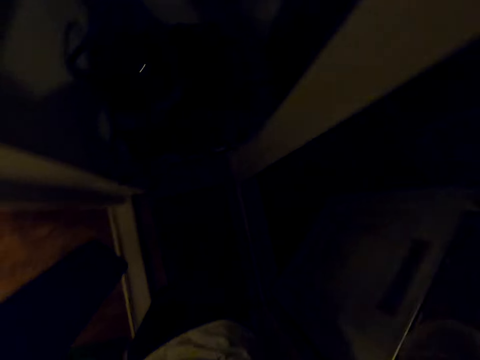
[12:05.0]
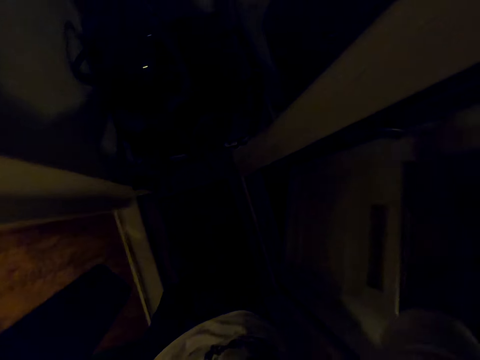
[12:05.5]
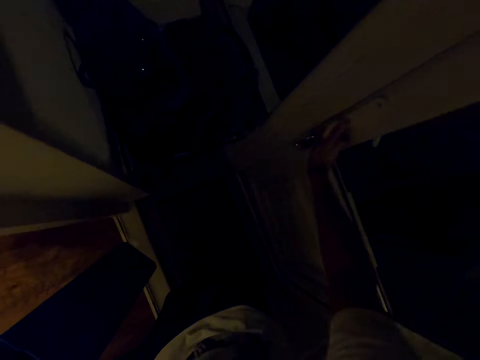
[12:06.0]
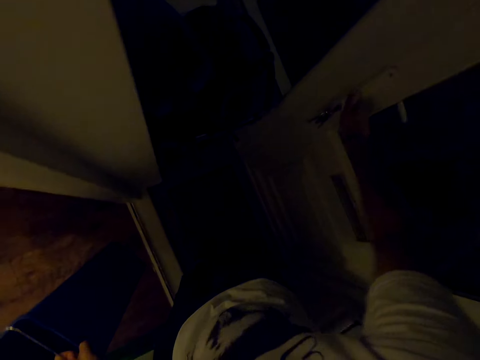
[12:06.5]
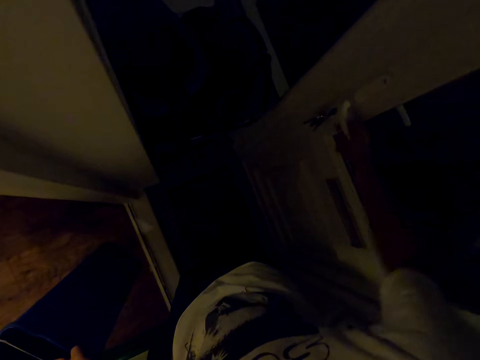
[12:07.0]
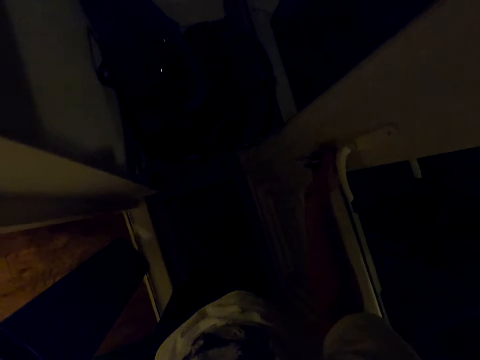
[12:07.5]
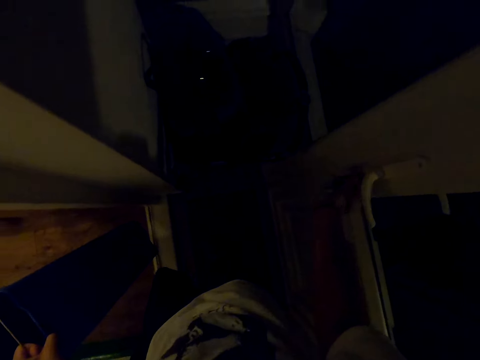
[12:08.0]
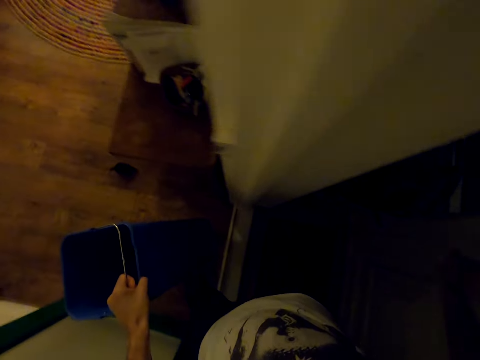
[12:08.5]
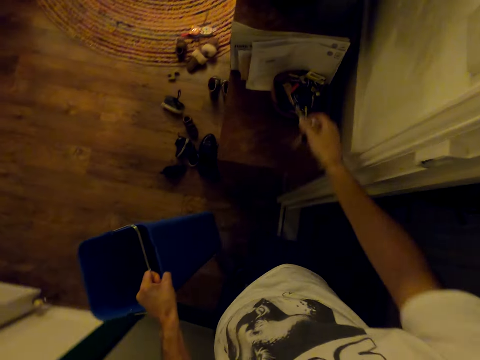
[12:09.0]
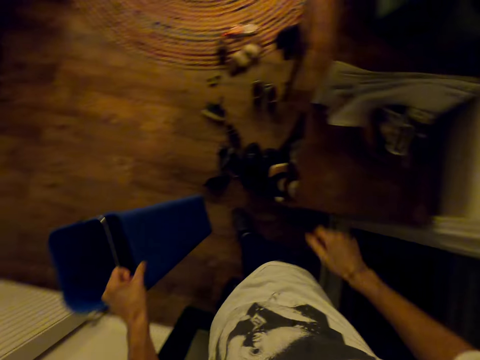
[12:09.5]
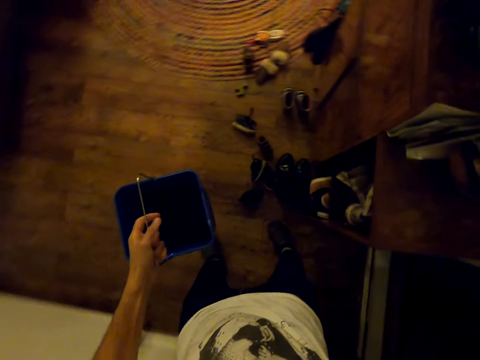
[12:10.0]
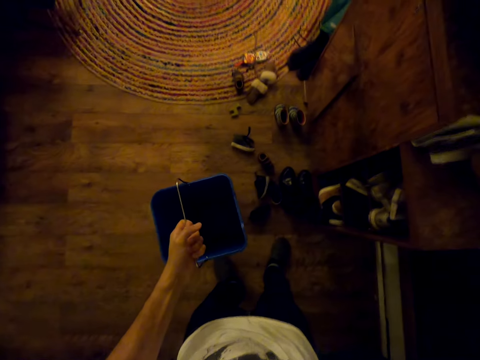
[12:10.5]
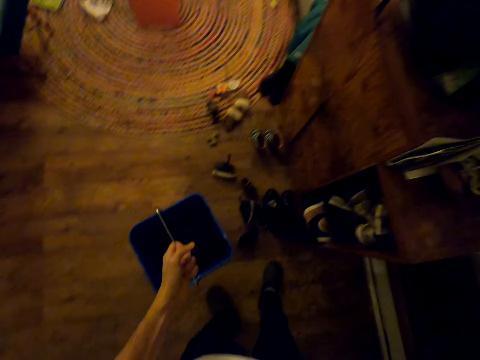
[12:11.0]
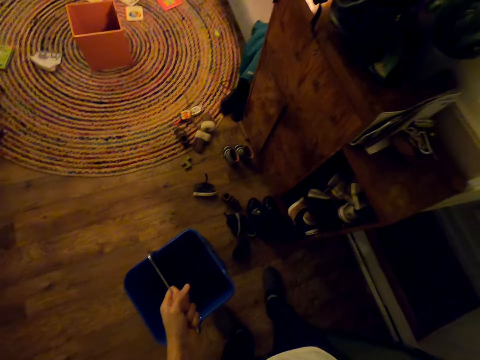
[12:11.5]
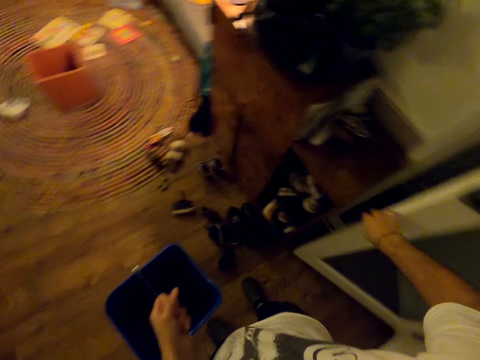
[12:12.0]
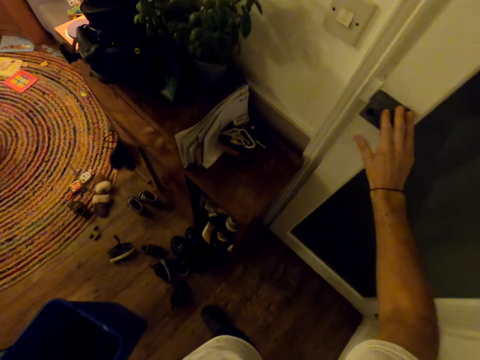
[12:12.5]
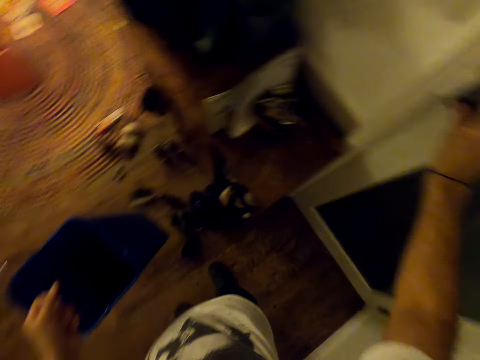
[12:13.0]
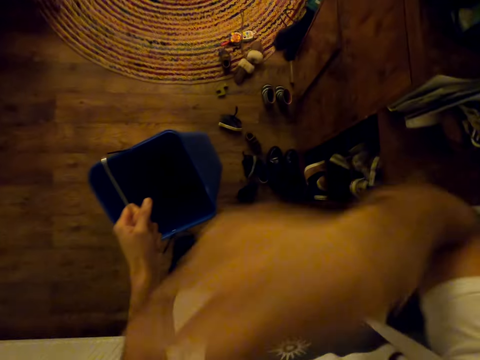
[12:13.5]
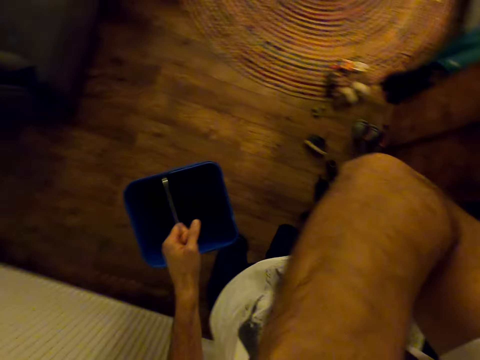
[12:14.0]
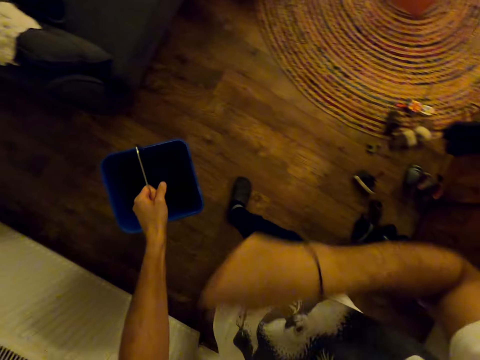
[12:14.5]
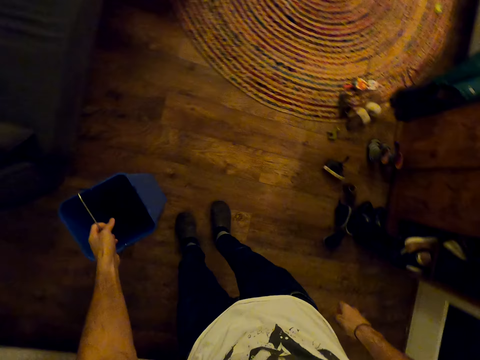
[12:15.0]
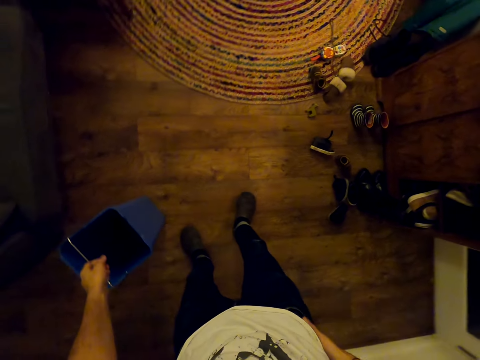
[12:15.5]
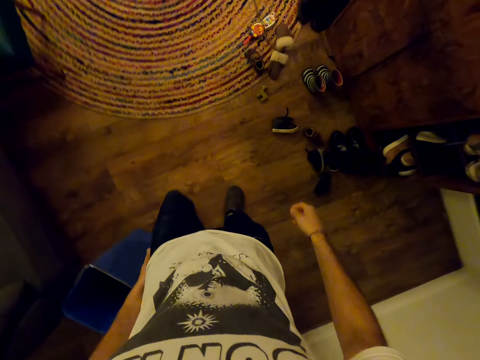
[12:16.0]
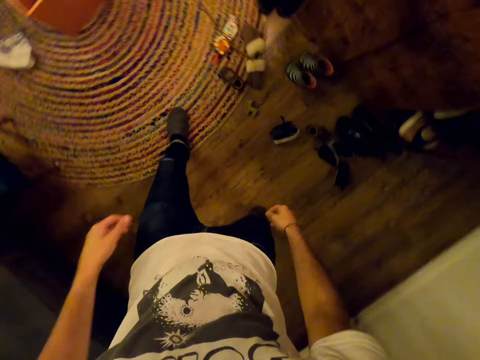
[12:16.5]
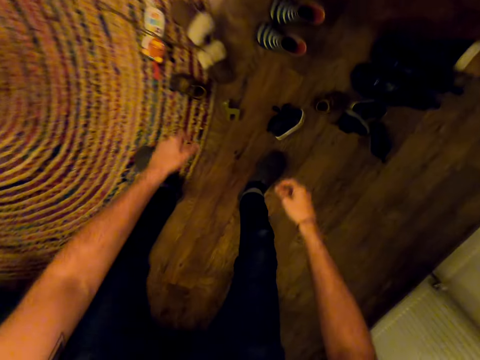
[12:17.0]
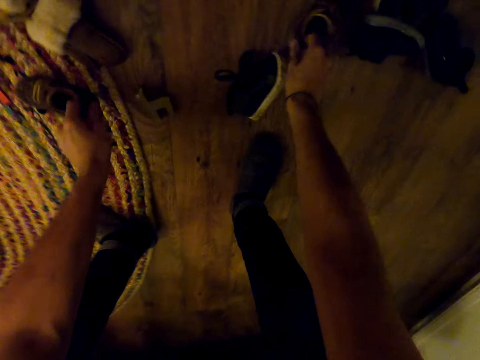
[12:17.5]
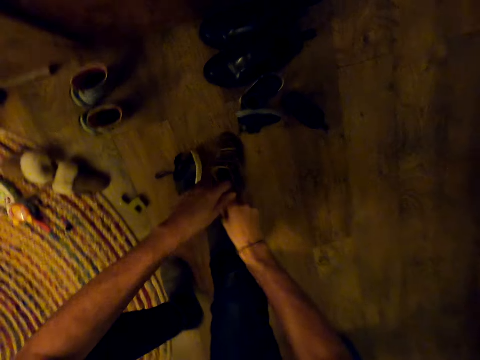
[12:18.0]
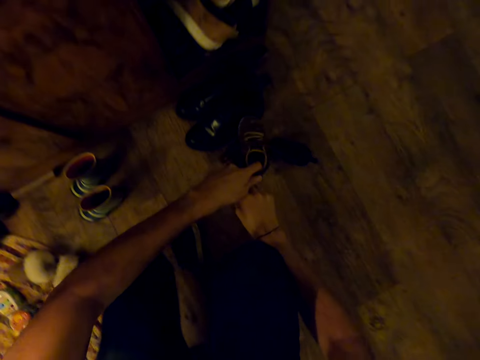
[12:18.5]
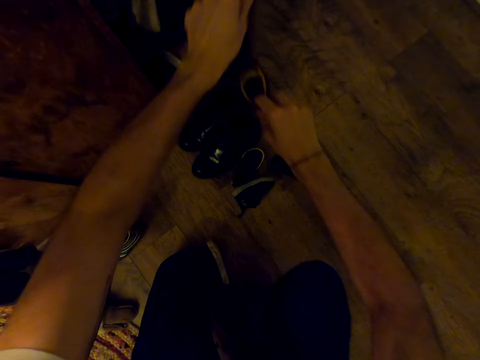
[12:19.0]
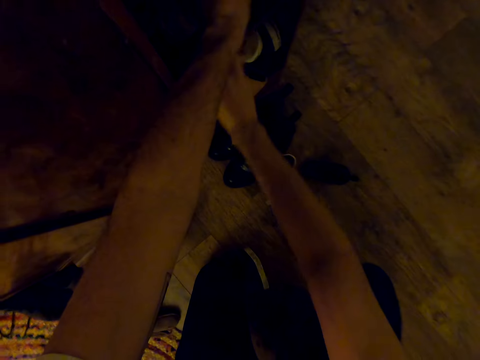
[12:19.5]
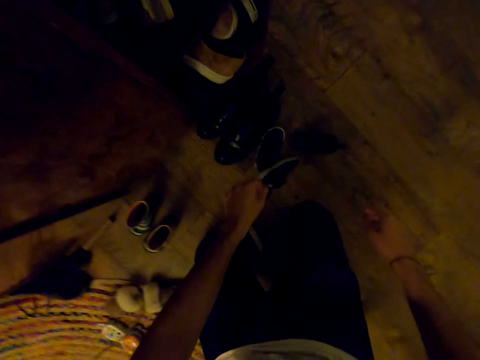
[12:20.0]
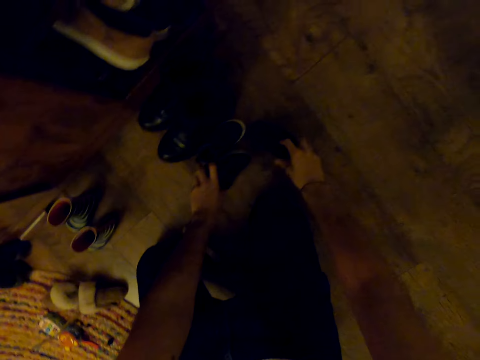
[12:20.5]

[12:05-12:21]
The camera wearer closes the door. He locks the door. He puts down the key. He closes the door. He scratches his face. He walks. He puts down the bin. He walks. He picks up the shoes.

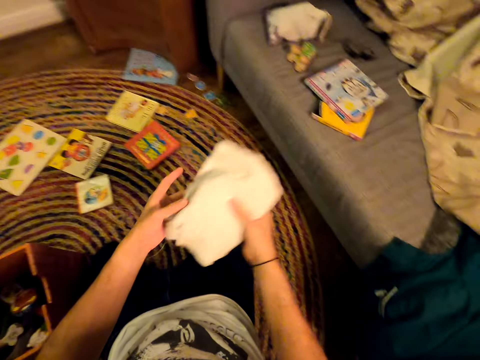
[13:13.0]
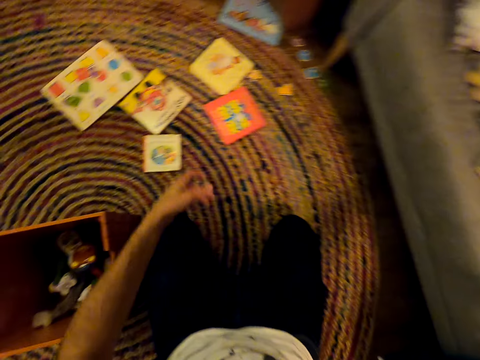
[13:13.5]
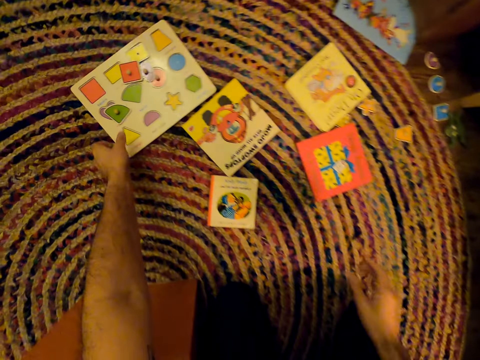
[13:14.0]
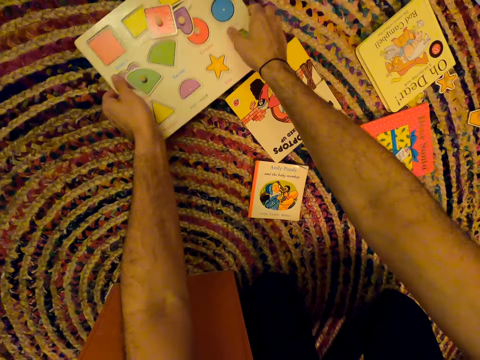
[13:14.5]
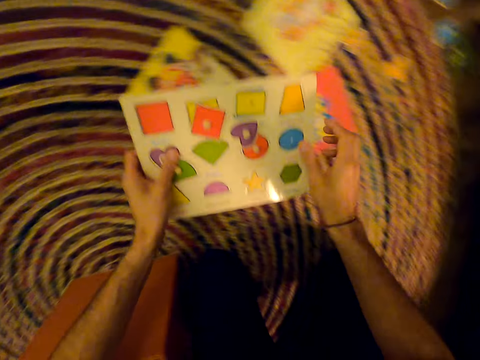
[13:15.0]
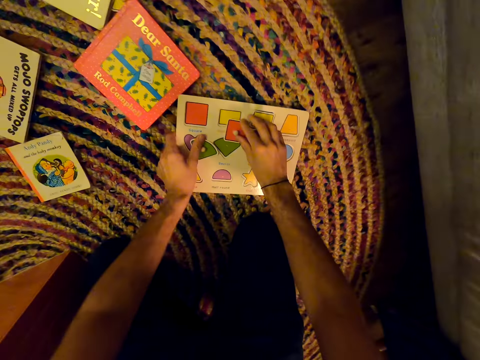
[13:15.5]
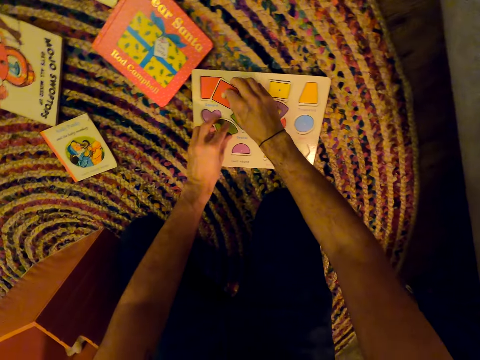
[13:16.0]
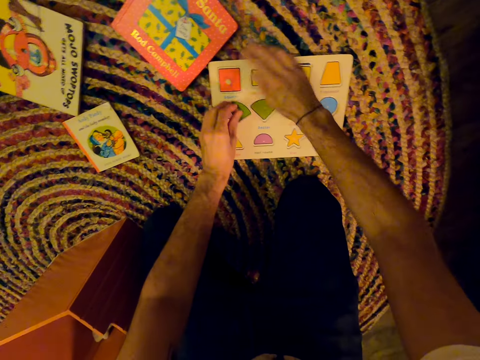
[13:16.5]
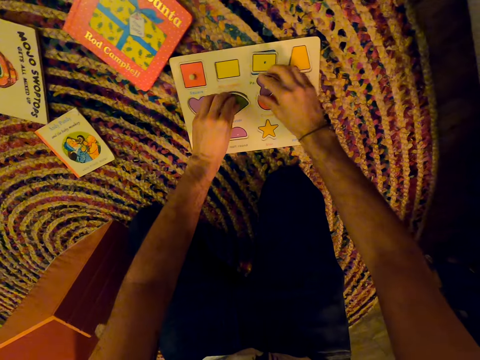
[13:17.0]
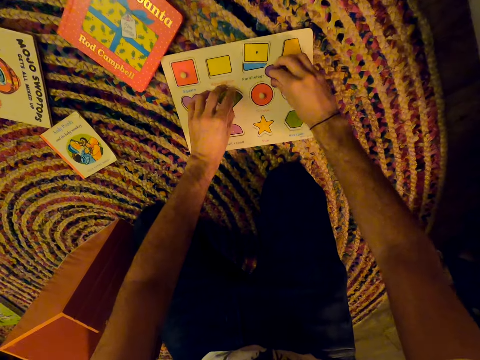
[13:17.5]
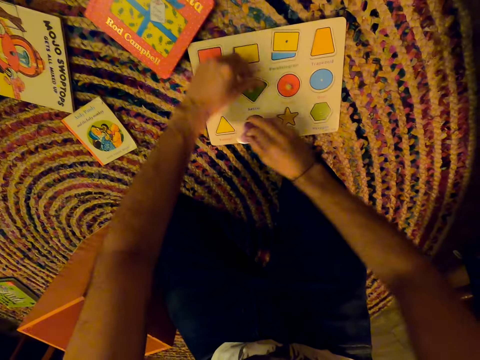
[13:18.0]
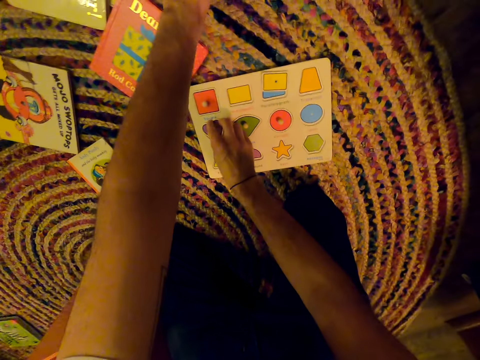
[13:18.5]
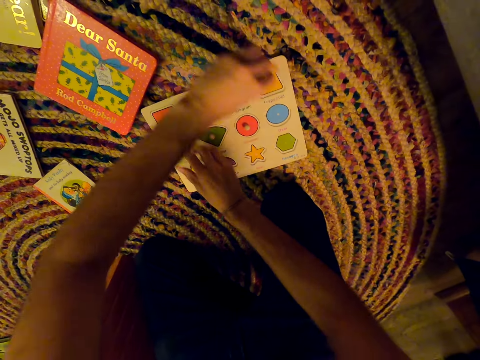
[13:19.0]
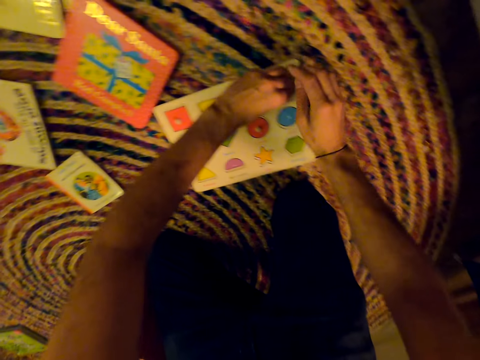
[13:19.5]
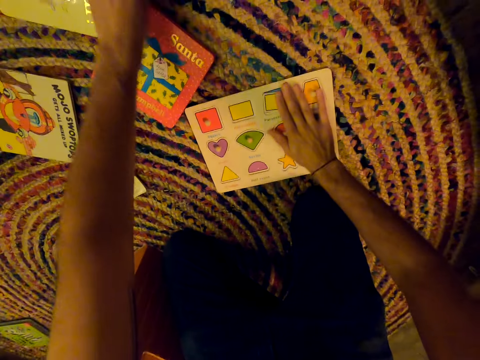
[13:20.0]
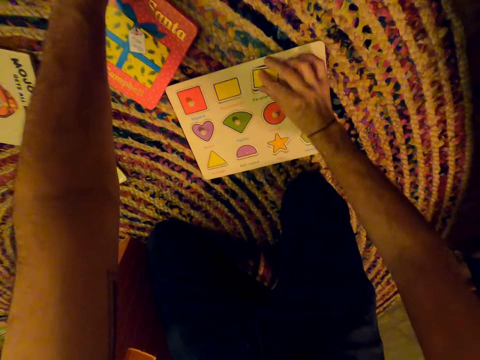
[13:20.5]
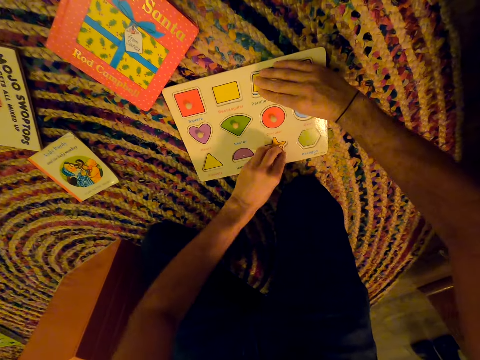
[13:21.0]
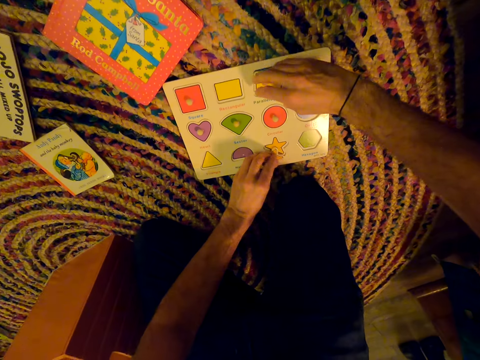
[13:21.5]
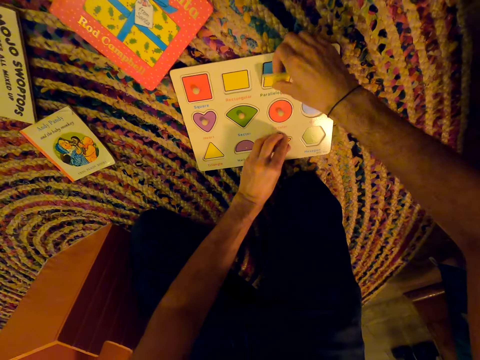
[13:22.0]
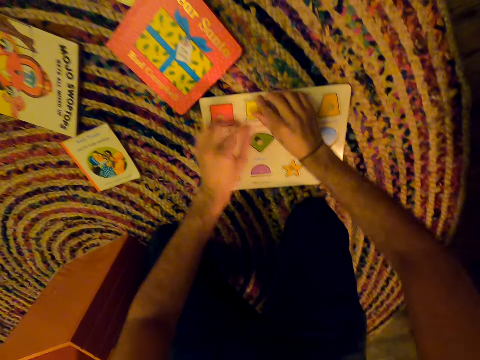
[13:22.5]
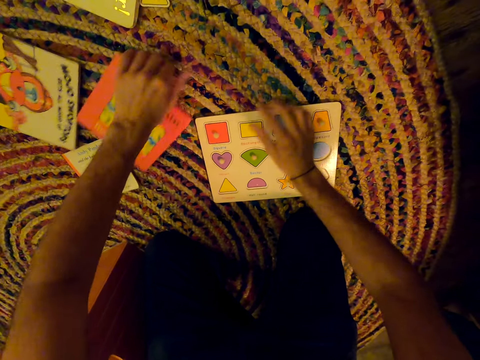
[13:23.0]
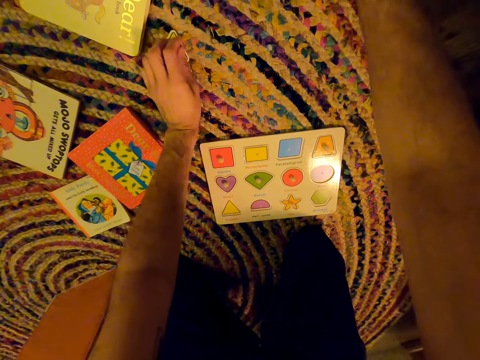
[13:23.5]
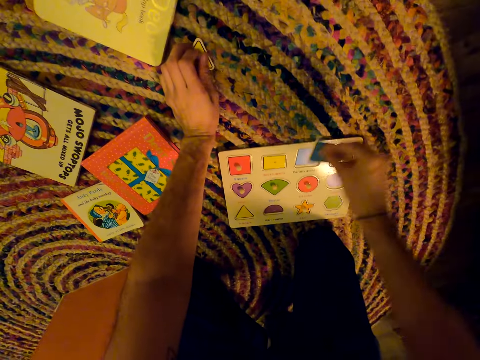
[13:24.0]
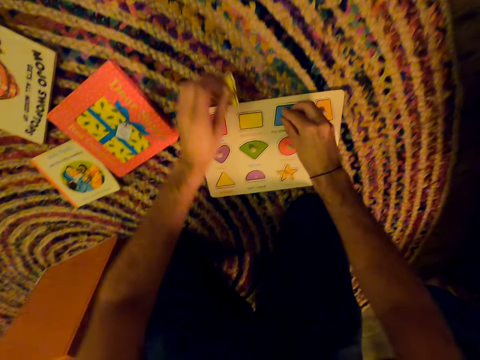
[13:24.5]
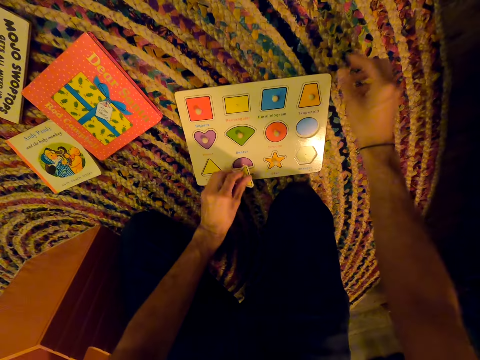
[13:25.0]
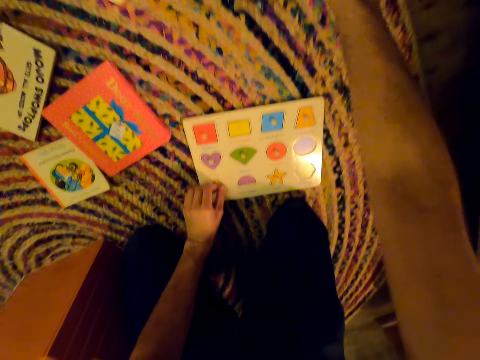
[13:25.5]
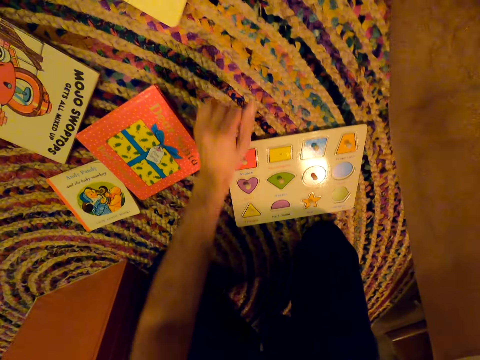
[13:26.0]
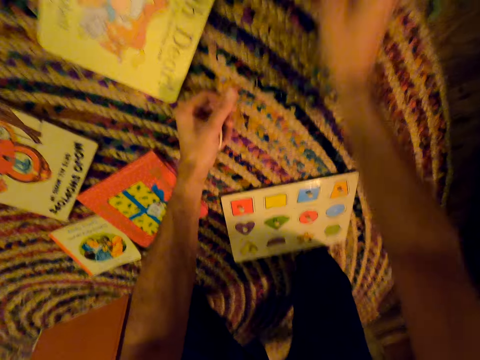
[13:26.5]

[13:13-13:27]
The camera wearer puts clothes on the chair. They pick up the kid's study chart and arrange the kid's study chart. They pick up the toys. They arrange the toys. They drag the book. They arrange the toys.
